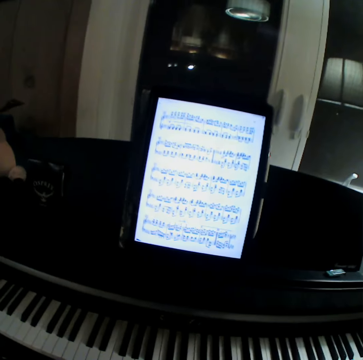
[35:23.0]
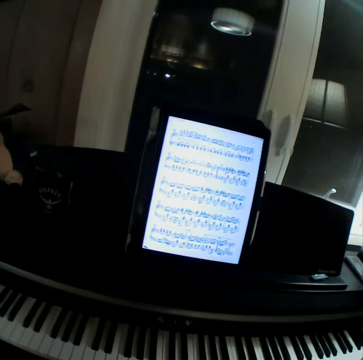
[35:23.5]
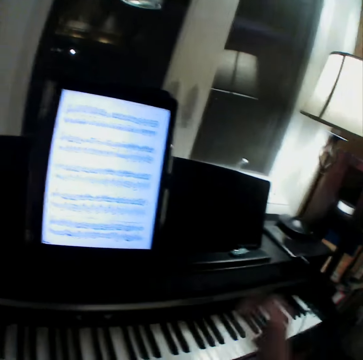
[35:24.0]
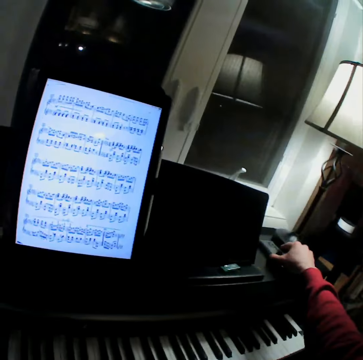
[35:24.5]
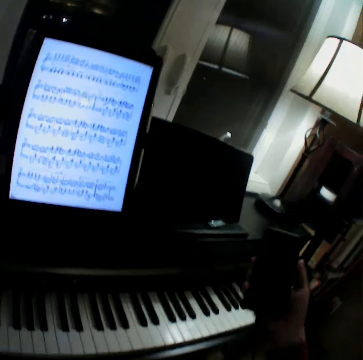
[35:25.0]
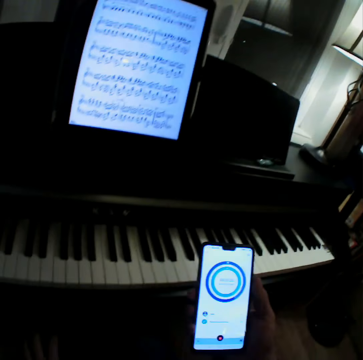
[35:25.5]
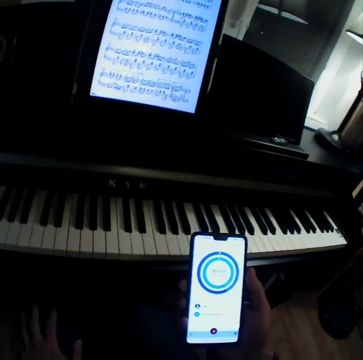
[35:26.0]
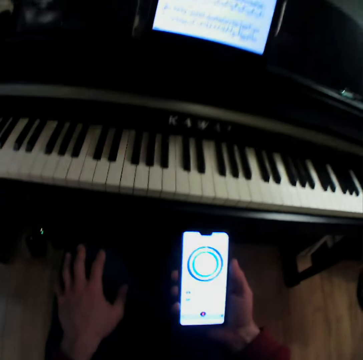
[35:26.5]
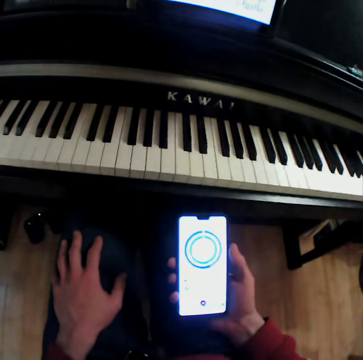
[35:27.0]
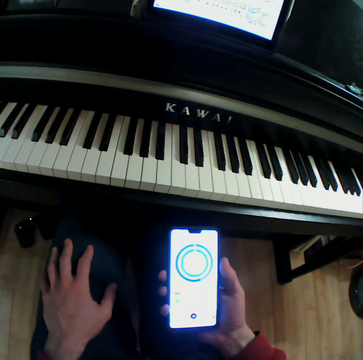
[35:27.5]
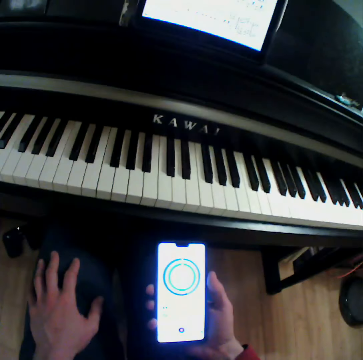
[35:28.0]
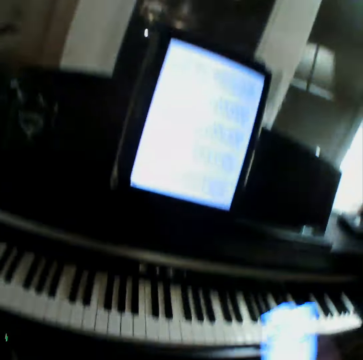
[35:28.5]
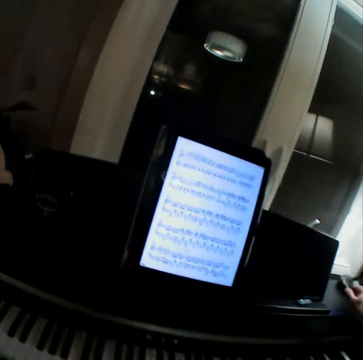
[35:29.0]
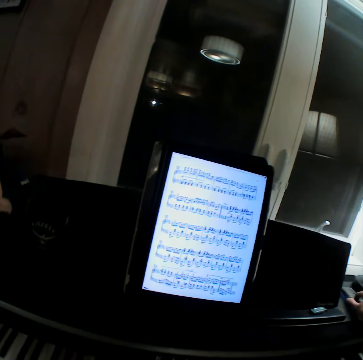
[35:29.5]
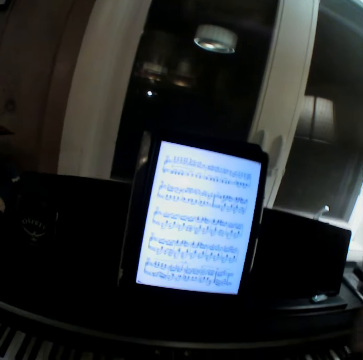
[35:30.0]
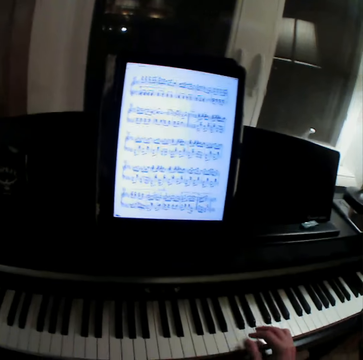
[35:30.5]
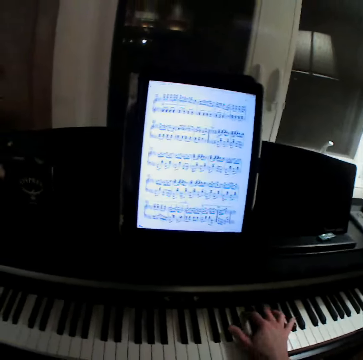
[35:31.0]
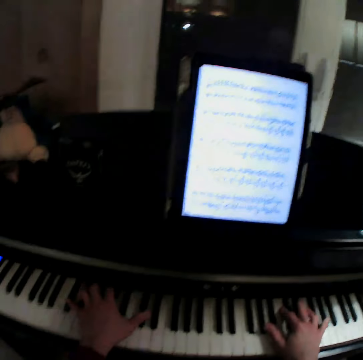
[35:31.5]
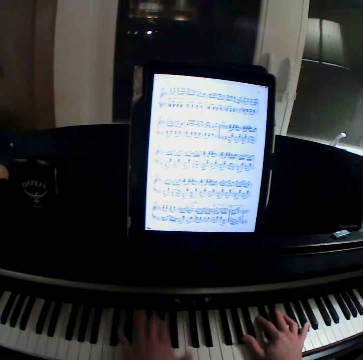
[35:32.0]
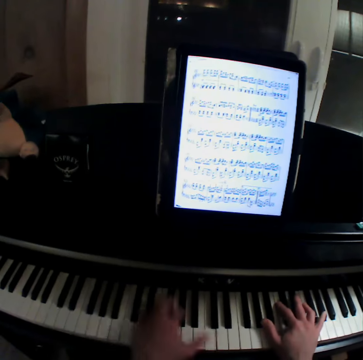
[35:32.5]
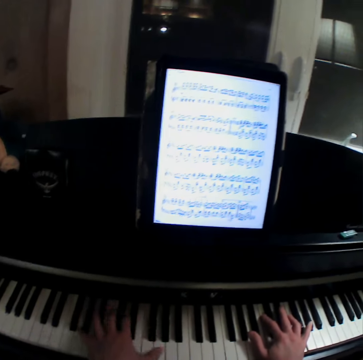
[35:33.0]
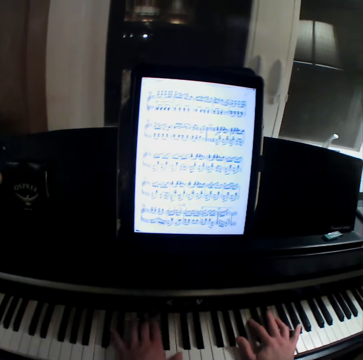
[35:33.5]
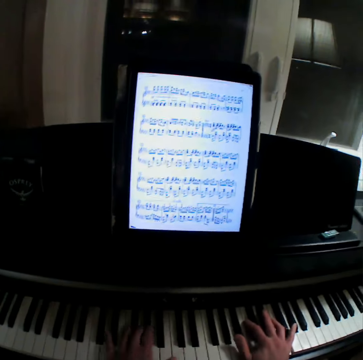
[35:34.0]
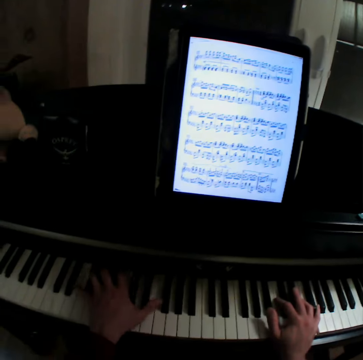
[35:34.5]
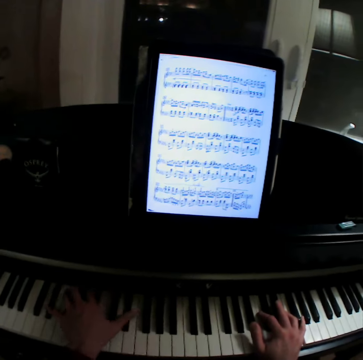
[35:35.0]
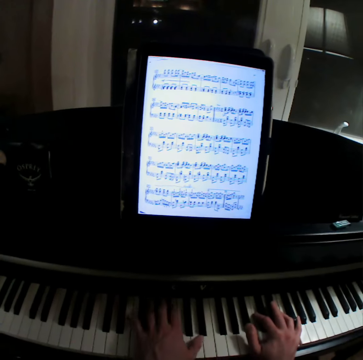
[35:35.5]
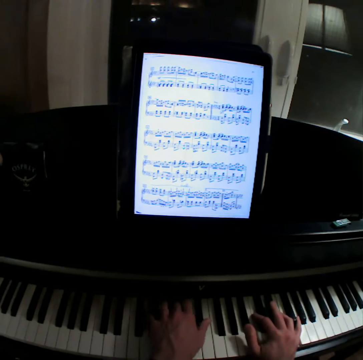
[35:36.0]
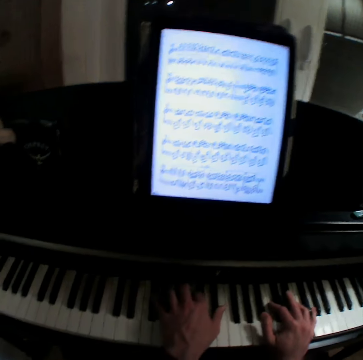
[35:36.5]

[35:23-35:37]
The camera wearer picks up his phone. They browse the phone. They put the phone on the table. They play a guitar or piano.

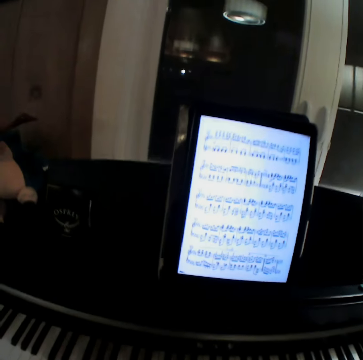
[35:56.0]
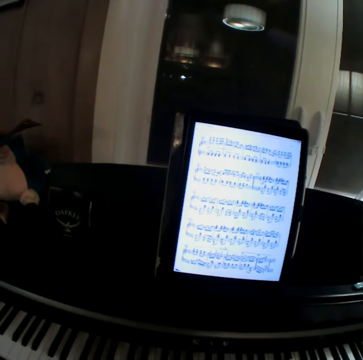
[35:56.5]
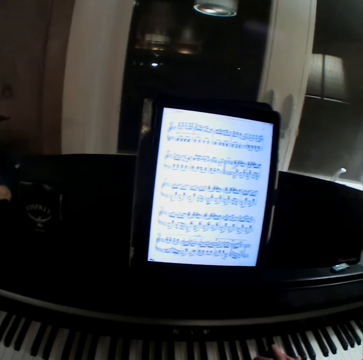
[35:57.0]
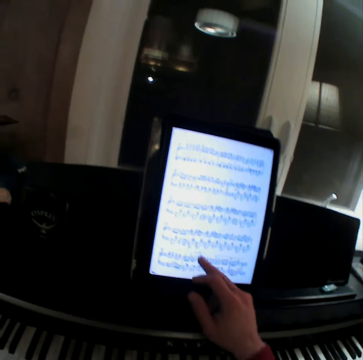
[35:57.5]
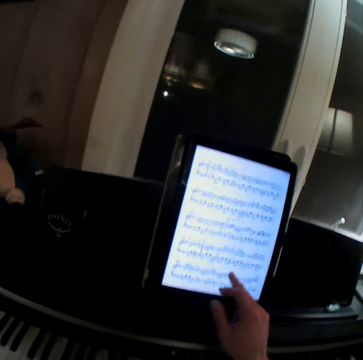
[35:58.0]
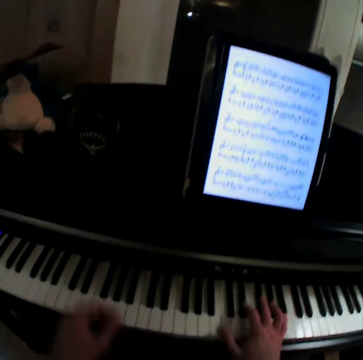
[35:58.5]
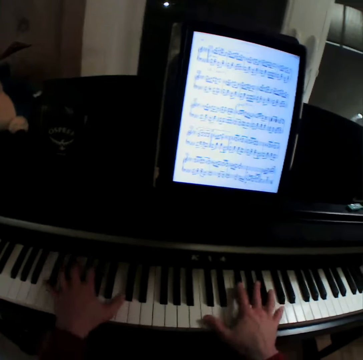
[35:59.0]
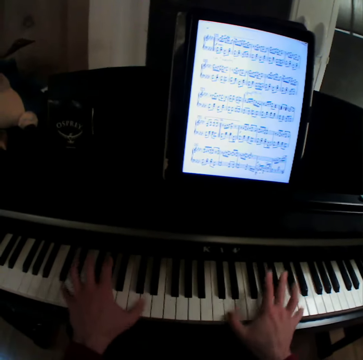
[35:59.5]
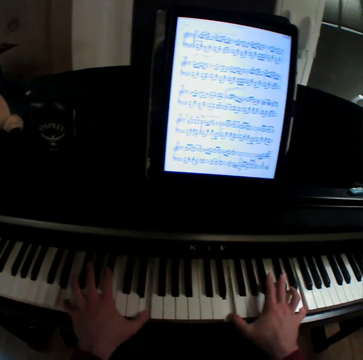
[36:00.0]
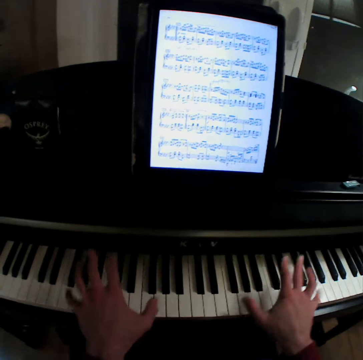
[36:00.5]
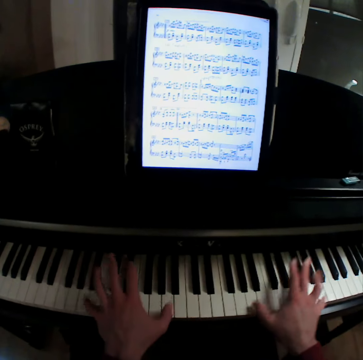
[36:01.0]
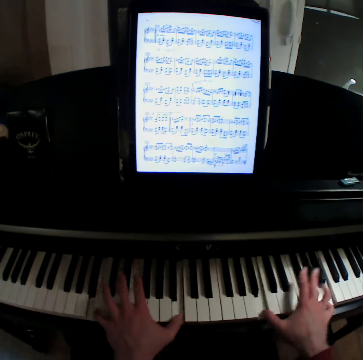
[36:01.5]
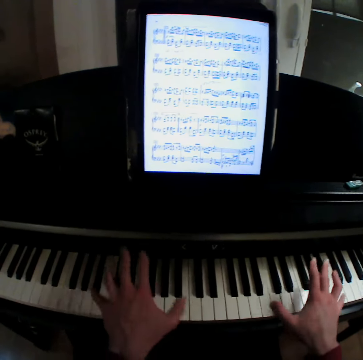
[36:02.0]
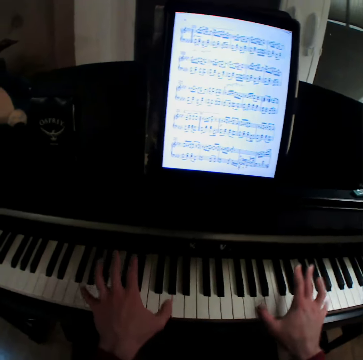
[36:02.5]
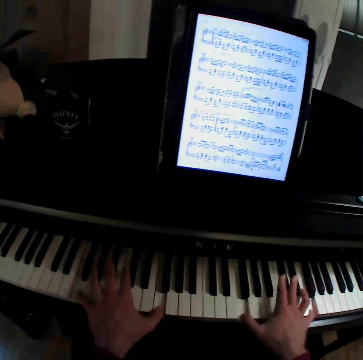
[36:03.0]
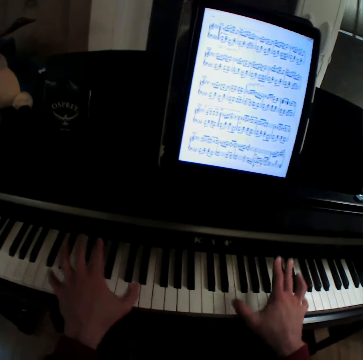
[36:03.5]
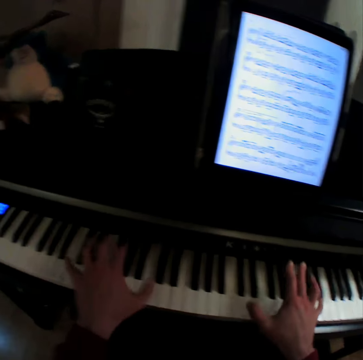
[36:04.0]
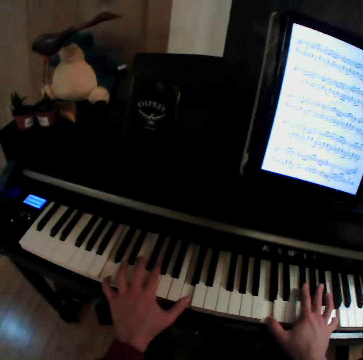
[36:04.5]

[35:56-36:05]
The camera wearer browses his tablet. They play a guitar.

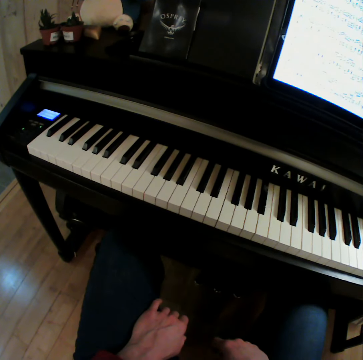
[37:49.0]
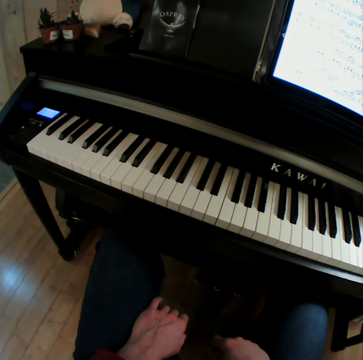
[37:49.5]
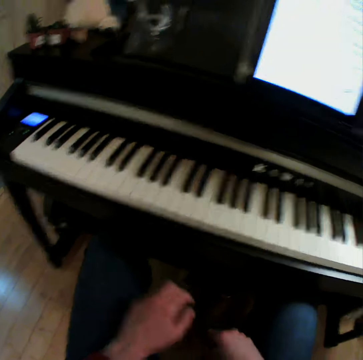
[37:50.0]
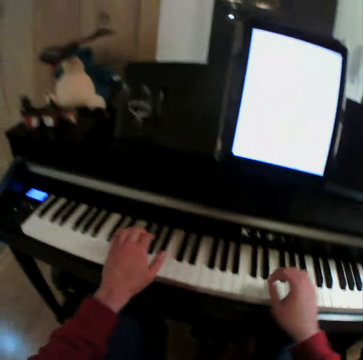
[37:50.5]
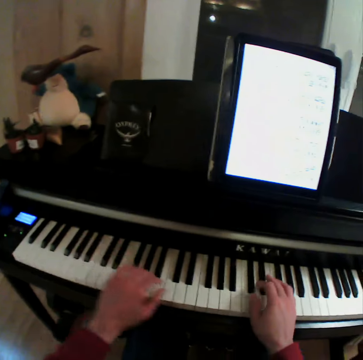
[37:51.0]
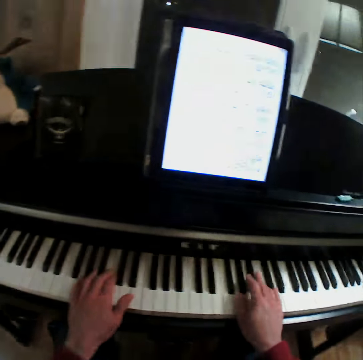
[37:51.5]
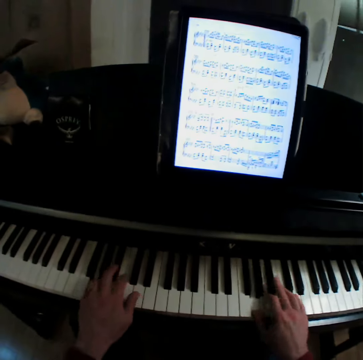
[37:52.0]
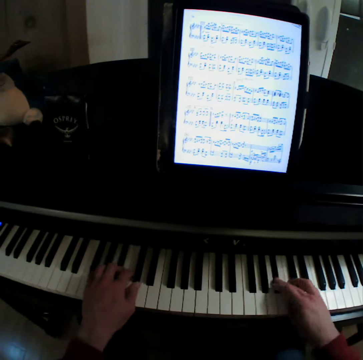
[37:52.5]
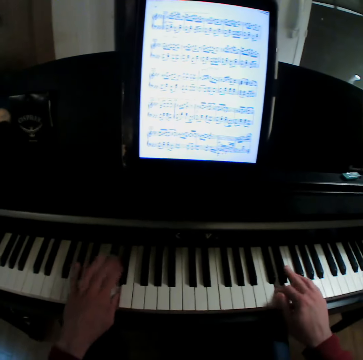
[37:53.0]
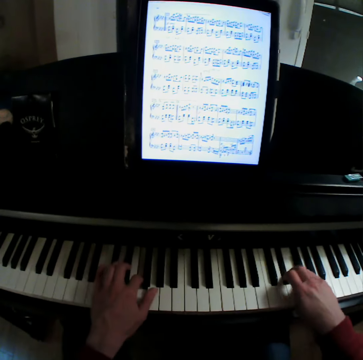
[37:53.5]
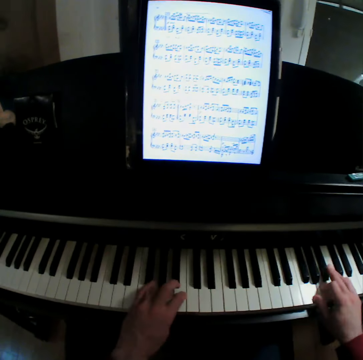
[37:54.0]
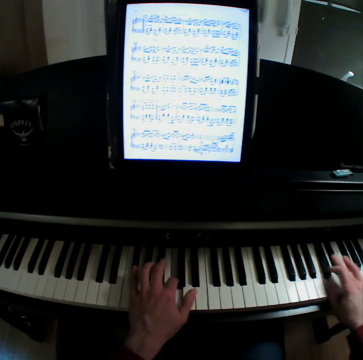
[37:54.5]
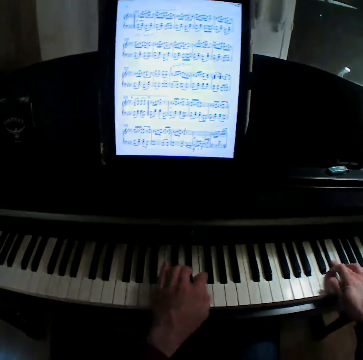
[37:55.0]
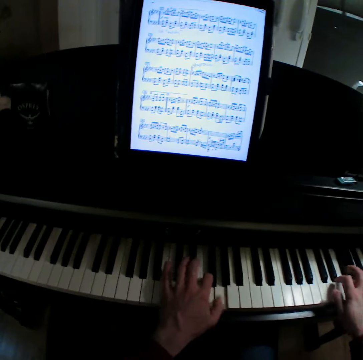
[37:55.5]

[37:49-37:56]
The camera wearer plays a guitar.

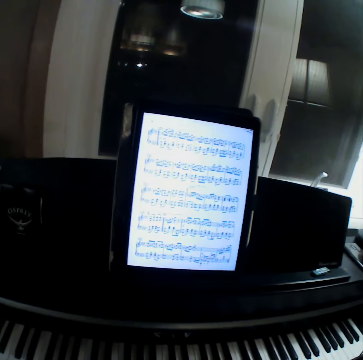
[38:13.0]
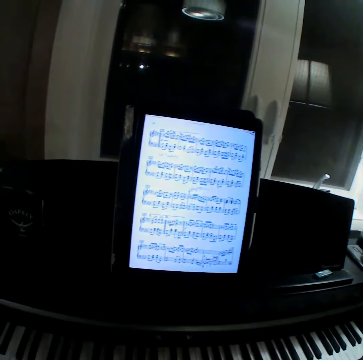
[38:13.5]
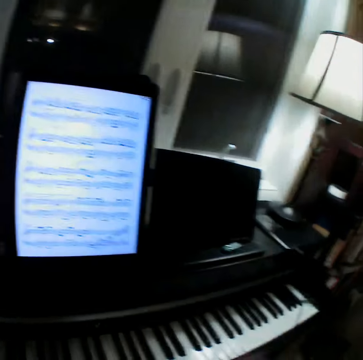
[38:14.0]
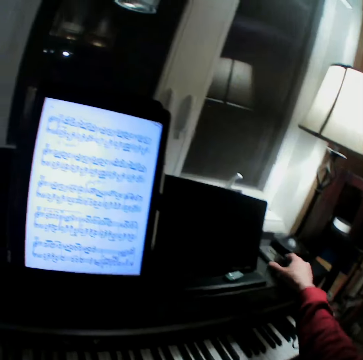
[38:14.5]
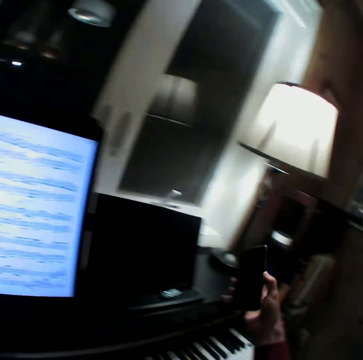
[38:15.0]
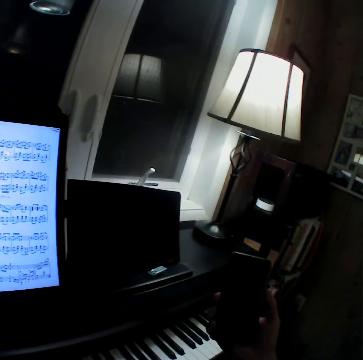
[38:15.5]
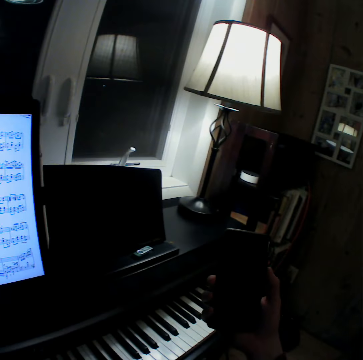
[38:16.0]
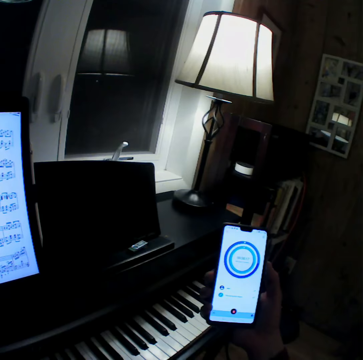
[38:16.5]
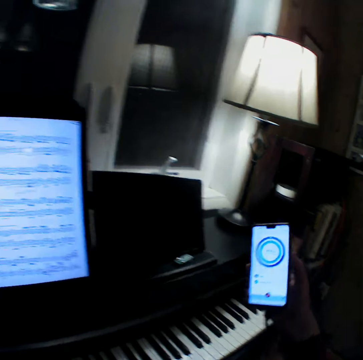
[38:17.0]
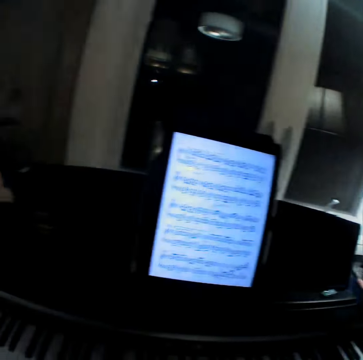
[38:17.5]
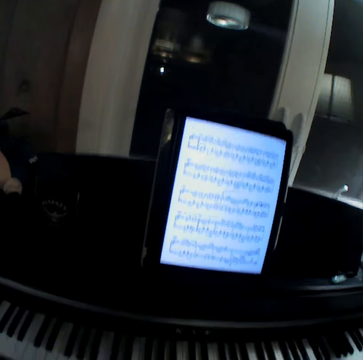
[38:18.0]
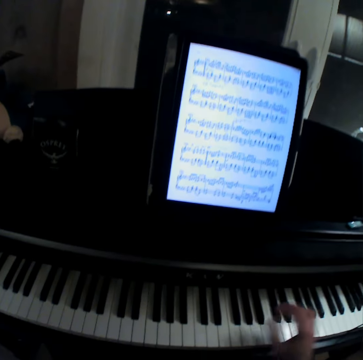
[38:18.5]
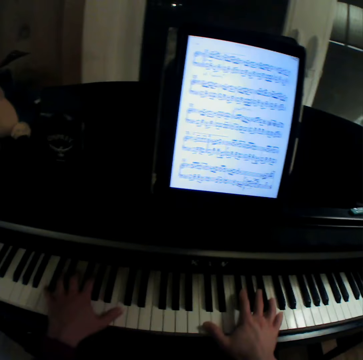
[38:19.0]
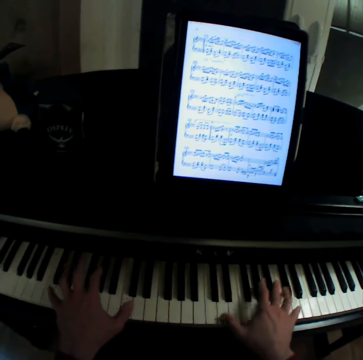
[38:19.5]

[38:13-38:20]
The camera wearer picks up a phone from the table. They browse the phone. They put the phone on the table. They play a guitar or piano.
